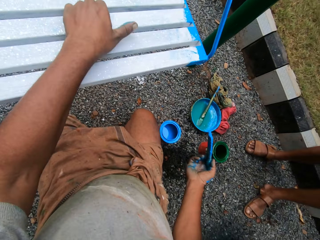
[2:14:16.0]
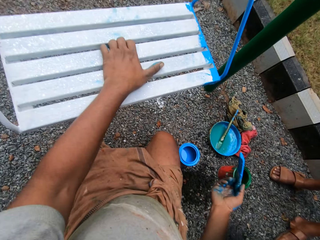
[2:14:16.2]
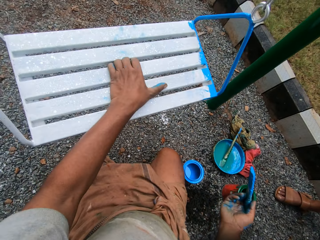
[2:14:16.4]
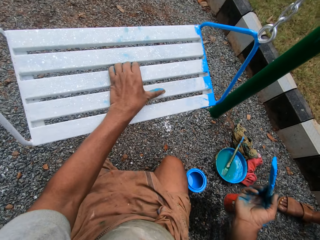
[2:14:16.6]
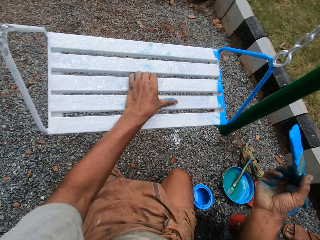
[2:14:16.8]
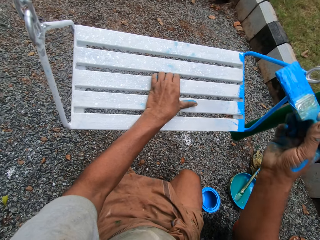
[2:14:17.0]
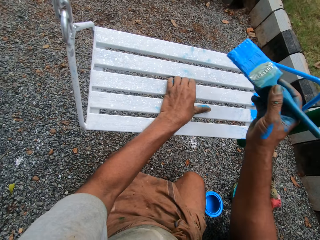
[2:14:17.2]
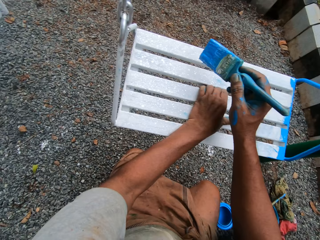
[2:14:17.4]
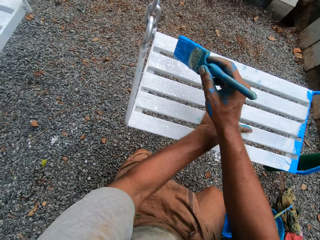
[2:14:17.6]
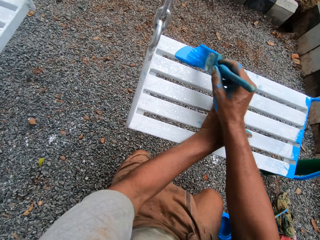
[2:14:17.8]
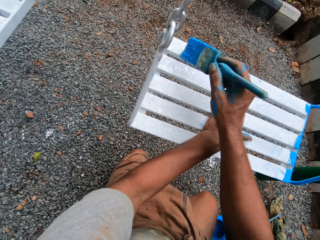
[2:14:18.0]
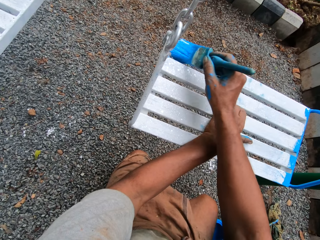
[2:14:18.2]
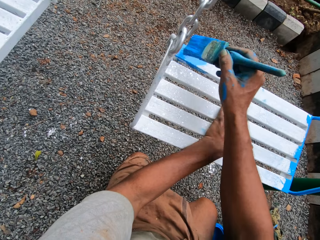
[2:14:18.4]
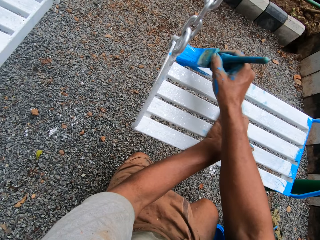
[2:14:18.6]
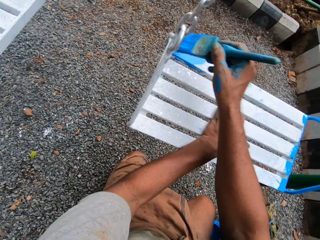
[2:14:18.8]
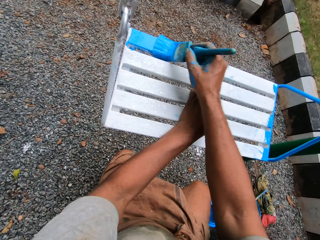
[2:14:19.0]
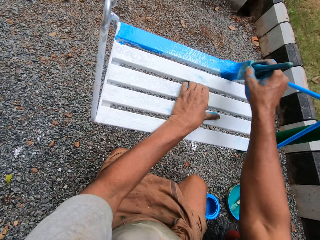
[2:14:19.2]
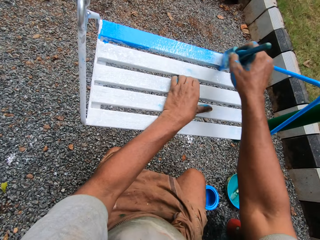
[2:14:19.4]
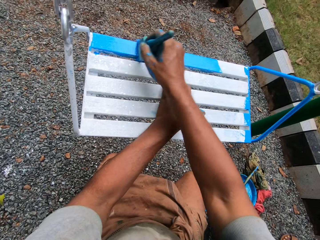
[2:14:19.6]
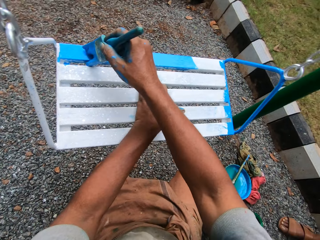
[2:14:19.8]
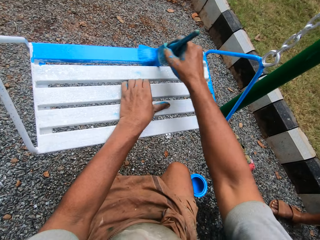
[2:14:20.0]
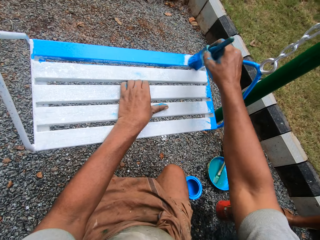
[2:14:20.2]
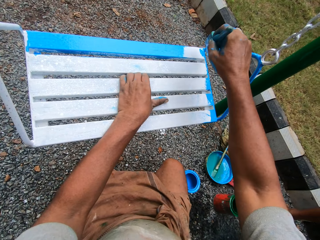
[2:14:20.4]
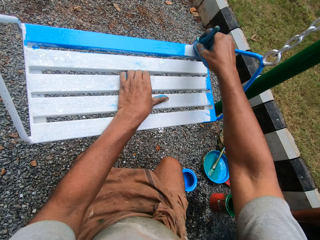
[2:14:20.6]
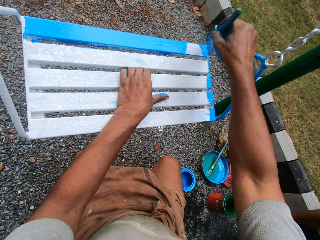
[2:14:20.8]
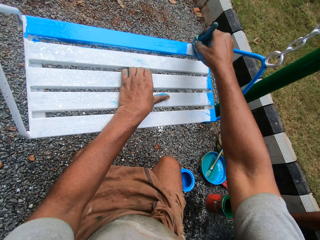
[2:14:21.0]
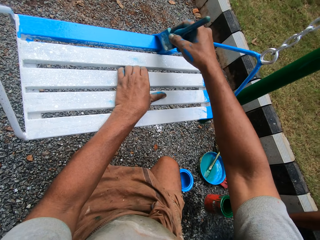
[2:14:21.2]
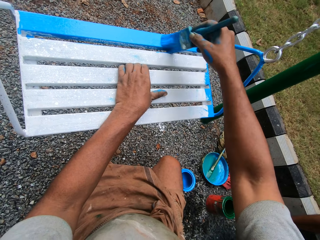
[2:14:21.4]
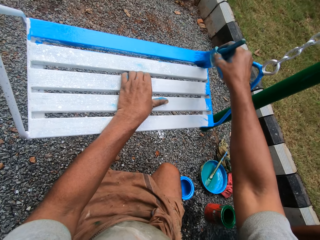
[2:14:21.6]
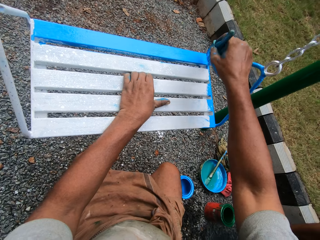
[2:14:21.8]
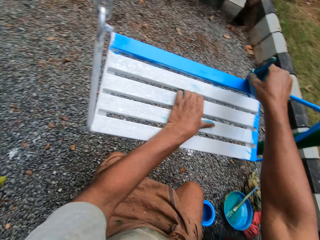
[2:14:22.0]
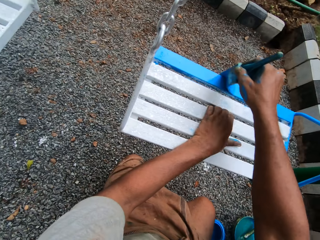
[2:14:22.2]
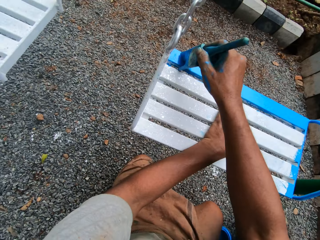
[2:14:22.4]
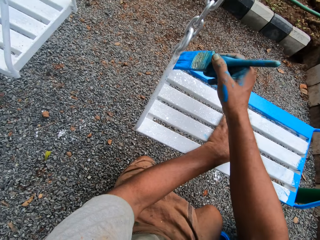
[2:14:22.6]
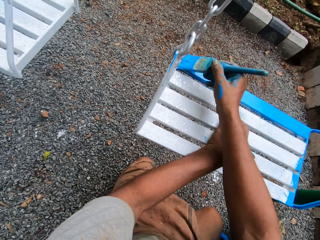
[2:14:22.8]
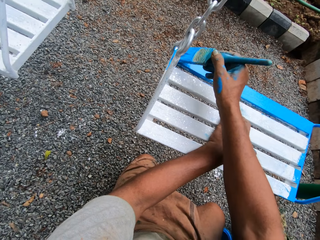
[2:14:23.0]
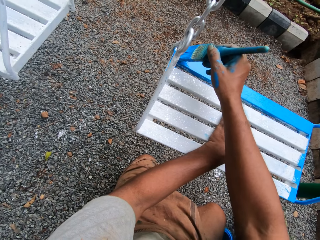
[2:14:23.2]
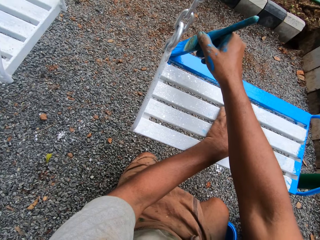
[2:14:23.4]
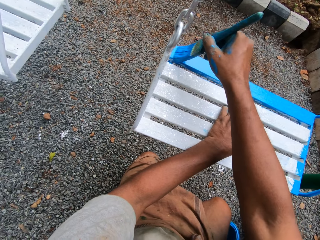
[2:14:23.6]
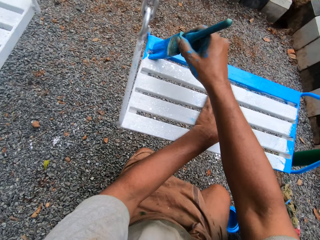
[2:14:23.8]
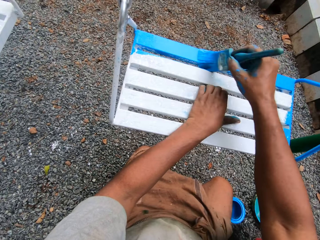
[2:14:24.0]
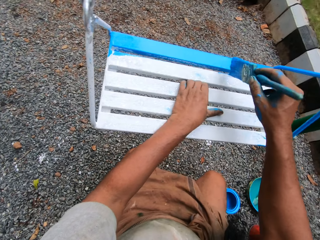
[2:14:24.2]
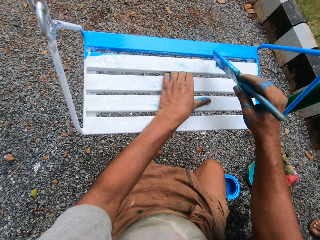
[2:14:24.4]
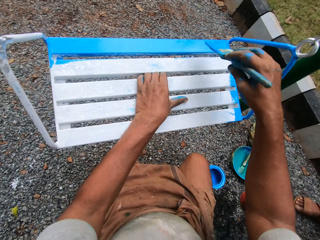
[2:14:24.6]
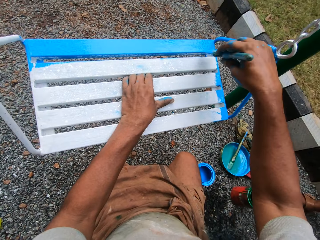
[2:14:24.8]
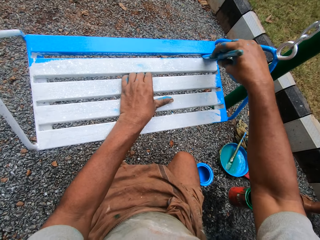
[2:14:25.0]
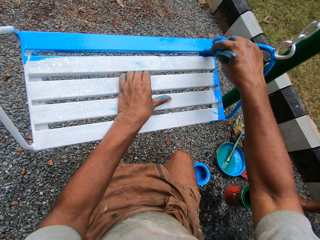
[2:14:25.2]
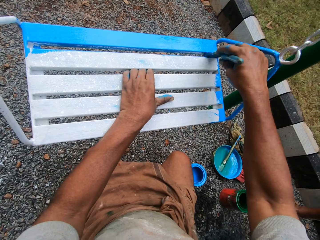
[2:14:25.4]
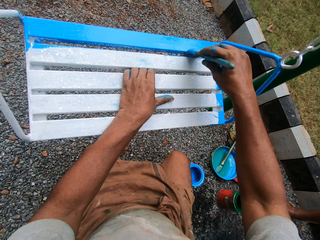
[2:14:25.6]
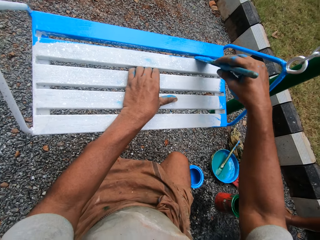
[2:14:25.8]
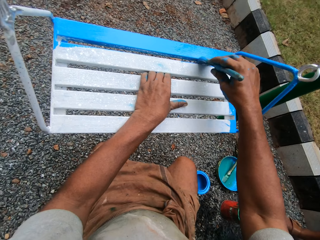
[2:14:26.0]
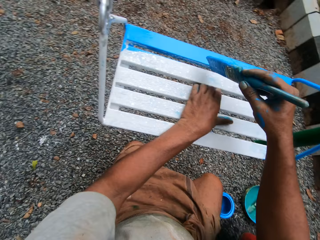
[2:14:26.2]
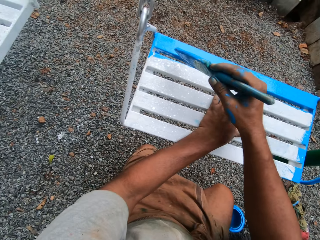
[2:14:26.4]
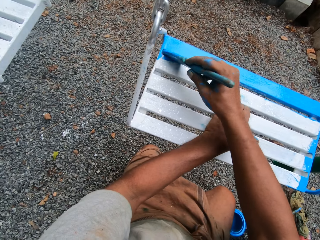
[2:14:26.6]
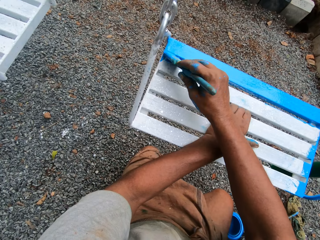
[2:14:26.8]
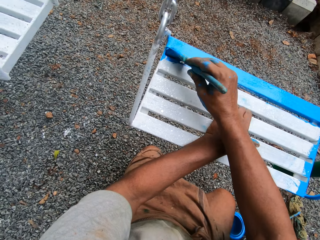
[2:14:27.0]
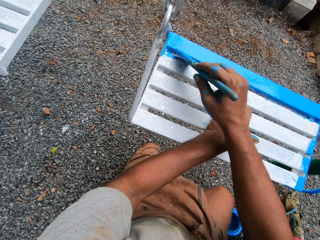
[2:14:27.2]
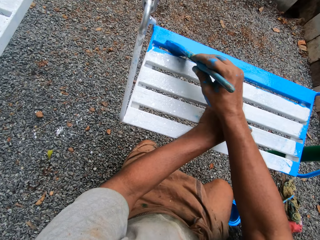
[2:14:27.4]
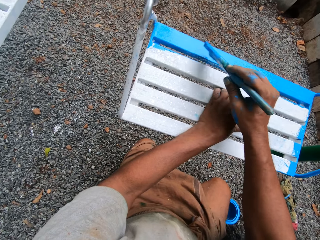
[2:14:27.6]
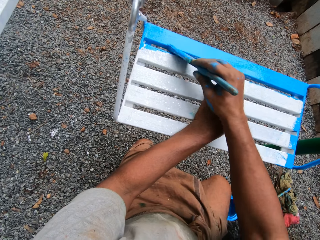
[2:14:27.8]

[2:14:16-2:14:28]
The camera wearer discusses to a man. They paint the swing with the paint brush.

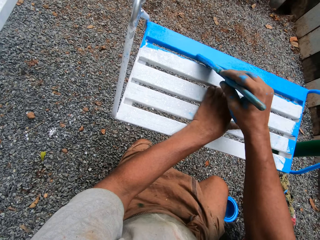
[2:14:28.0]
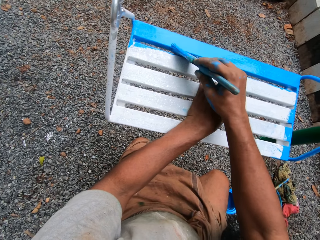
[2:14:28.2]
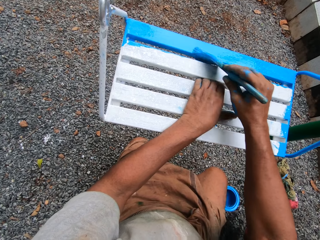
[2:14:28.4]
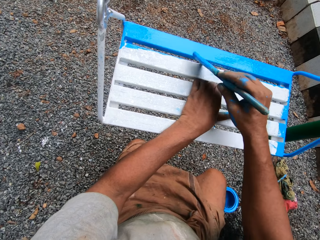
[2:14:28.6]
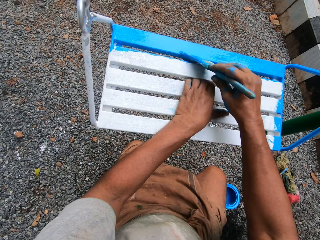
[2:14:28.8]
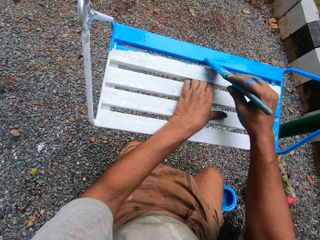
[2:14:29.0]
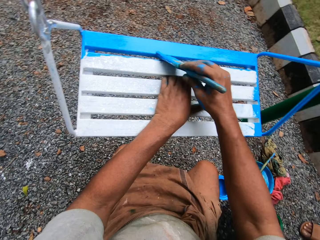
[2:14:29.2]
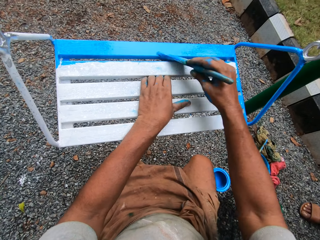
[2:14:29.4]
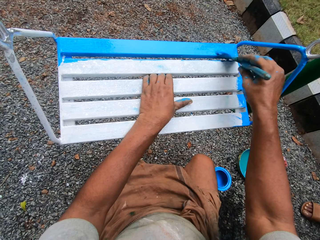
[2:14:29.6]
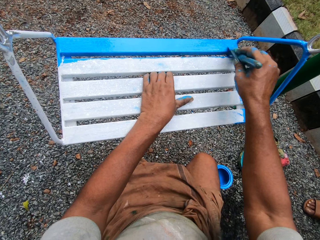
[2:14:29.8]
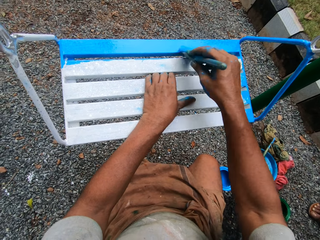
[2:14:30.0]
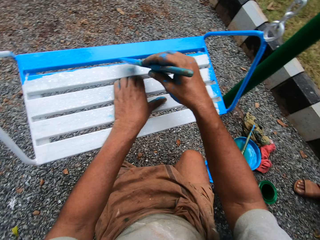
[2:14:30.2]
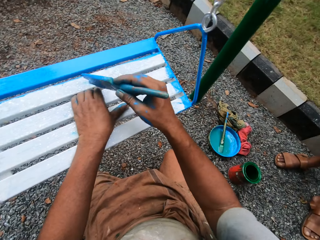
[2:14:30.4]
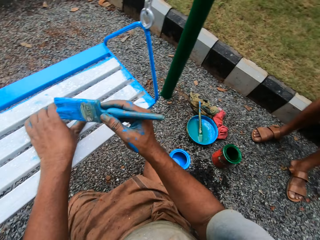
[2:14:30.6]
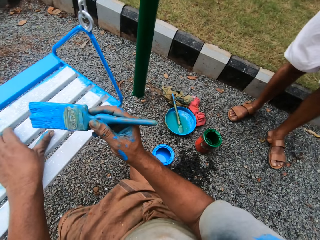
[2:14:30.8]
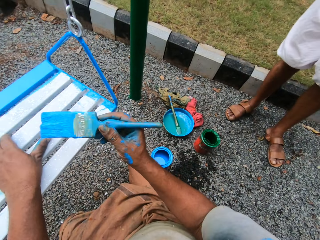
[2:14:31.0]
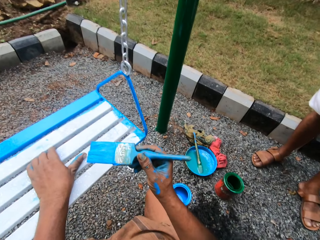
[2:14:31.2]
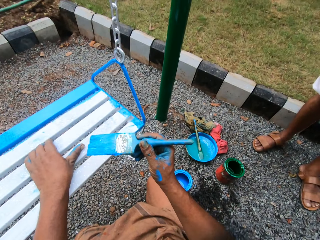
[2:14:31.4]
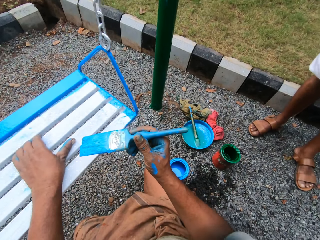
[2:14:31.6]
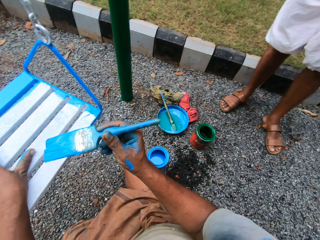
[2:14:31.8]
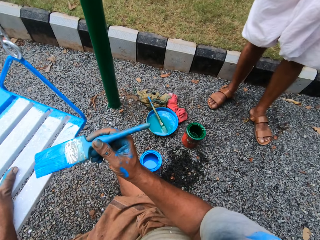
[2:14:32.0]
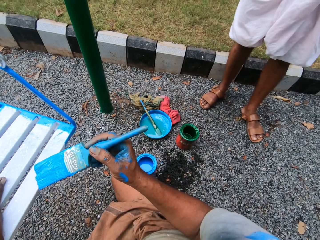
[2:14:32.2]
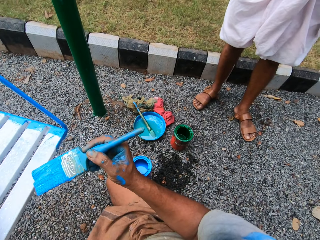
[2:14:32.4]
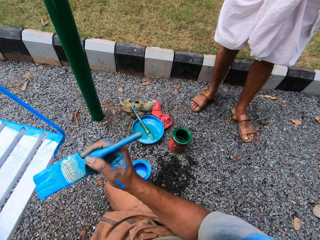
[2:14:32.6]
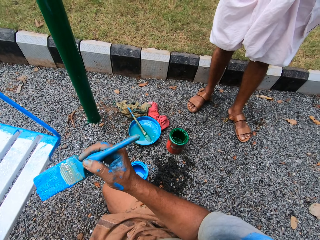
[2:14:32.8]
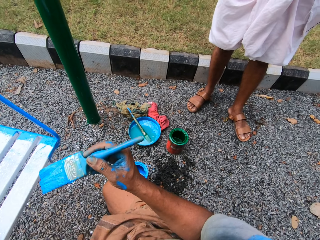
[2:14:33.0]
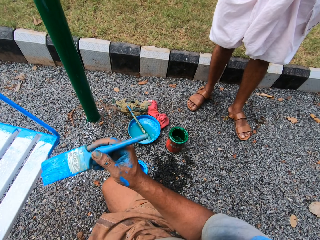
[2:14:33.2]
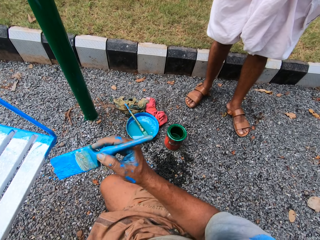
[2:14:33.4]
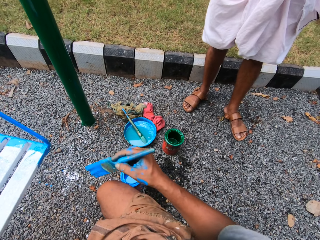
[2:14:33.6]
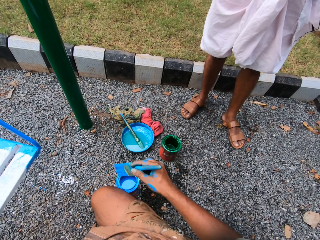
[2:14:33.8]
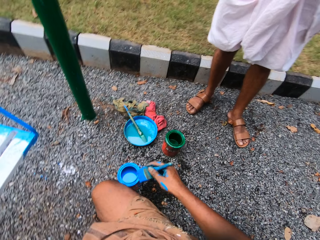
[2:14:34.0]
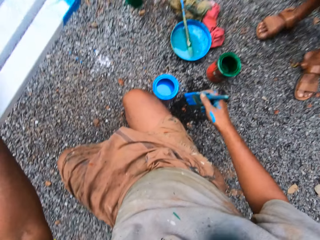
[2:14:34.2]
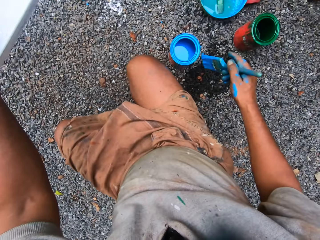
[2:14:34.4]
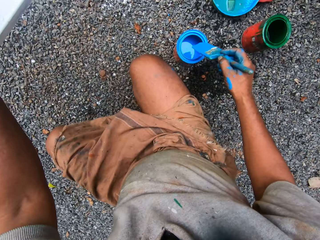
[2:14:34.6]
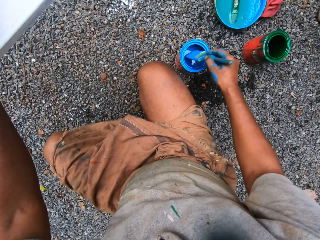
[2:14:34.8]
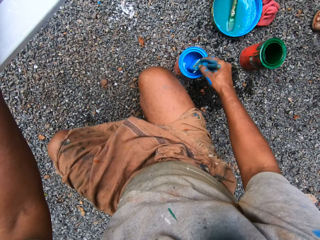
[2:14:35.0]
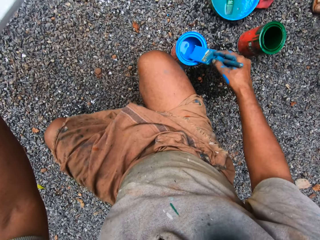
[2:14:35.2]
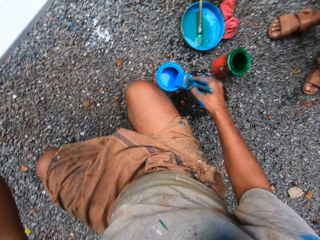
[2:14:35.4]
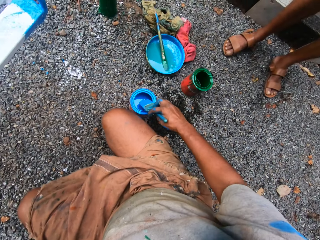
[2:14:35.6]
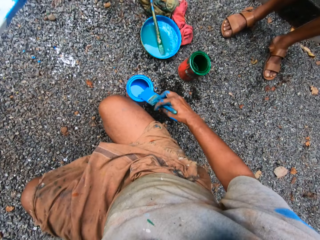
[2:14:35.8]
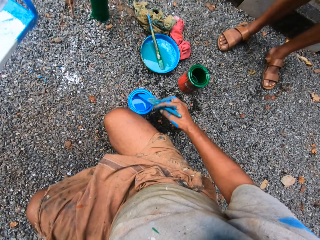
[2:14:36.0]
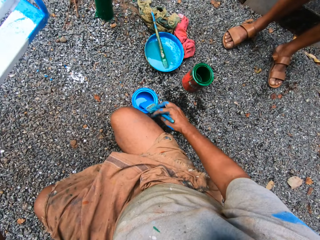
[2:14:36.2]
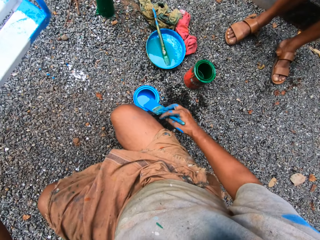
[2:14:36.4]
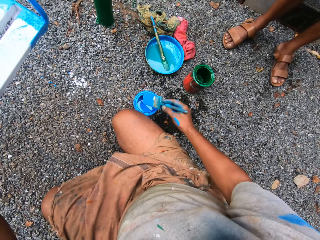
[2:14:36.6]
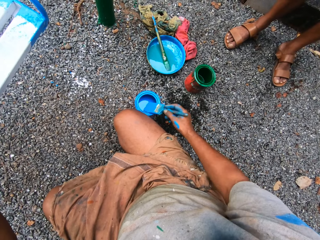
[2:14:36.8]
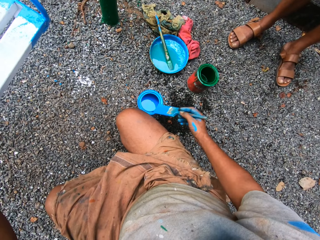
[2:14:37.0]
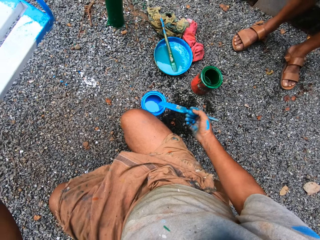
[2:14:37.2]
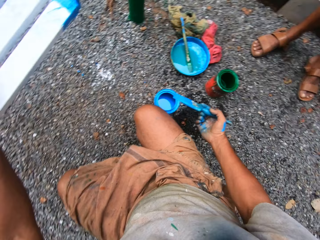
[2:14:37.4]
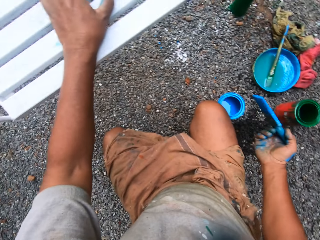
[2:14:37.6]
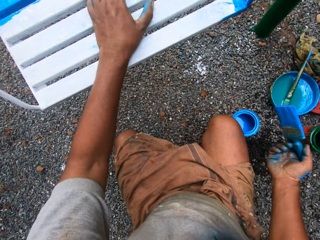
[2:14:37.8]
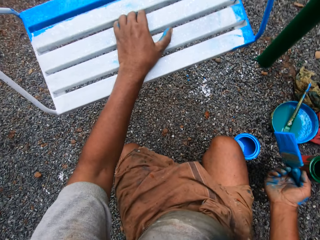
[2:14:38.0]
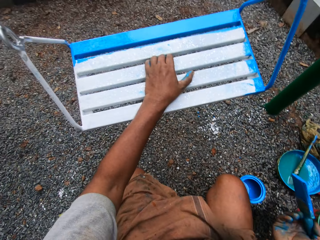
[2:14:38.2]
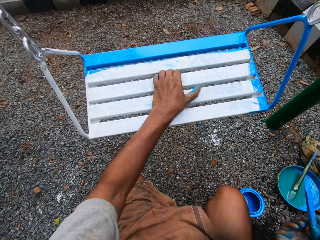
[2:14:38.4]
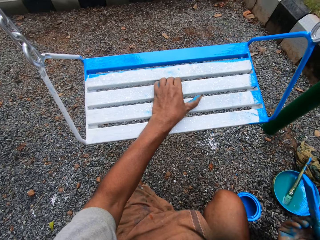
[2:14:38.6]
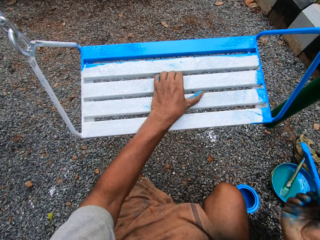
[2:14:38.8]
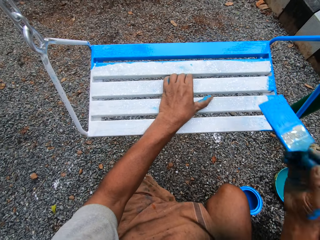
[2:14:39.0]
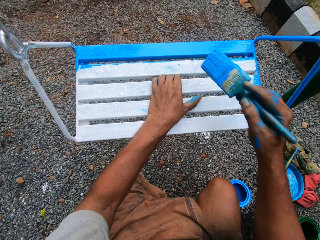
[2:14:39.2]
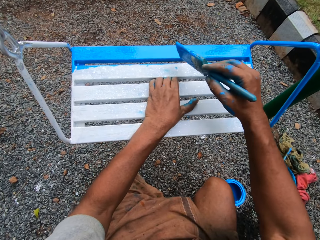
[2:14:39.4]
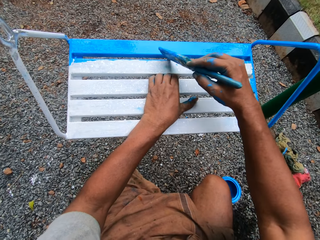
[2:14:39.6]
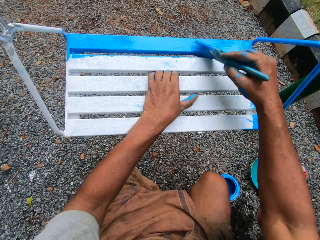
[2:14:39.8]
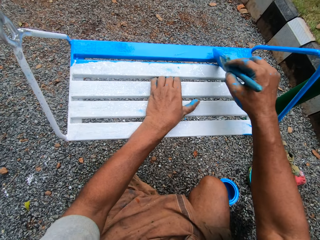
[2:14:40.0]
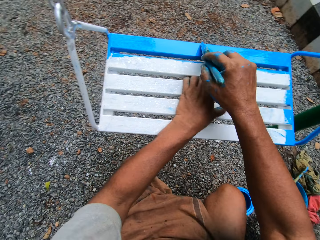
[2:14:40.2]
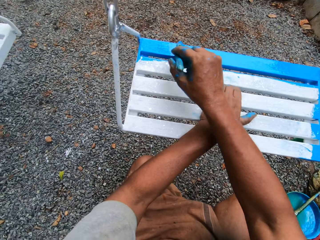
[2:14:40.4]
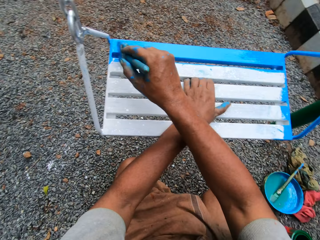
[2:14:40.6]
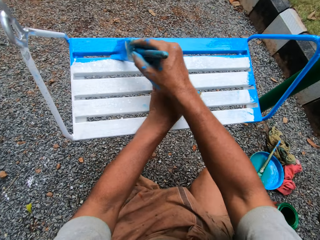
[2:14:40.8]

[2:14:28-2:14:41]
The camera wearer looks around. They dip the paint brush into the tin with blue paint. They return paint in the paint can. They stare at the swing. They paint the swing with the paint brush.
